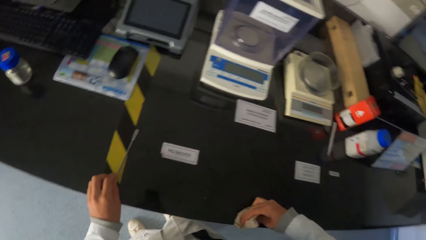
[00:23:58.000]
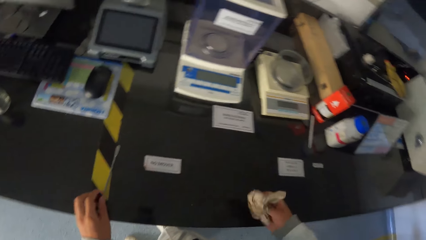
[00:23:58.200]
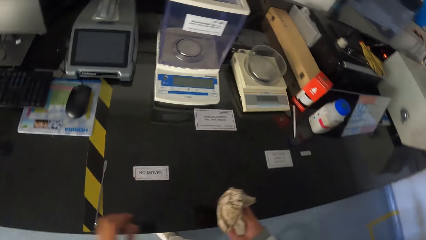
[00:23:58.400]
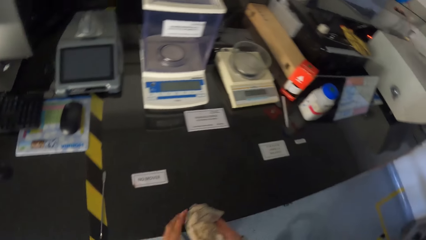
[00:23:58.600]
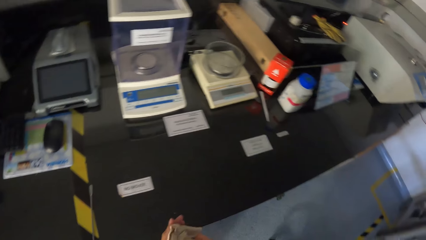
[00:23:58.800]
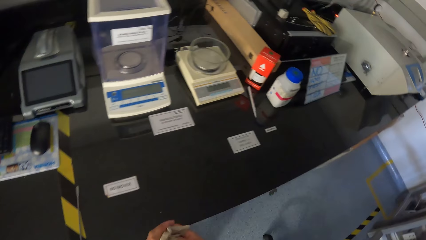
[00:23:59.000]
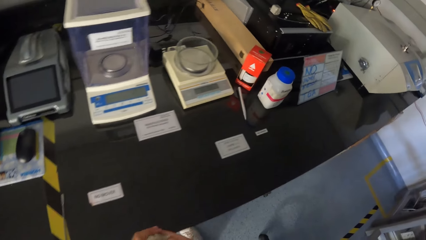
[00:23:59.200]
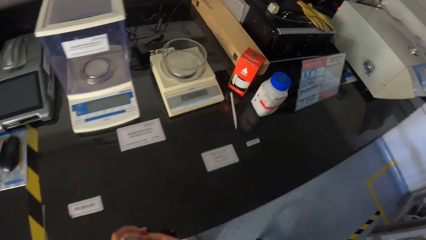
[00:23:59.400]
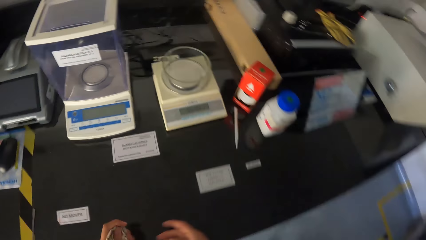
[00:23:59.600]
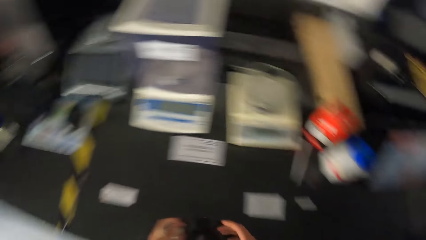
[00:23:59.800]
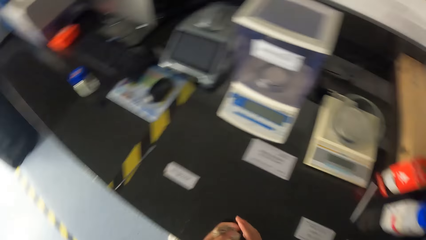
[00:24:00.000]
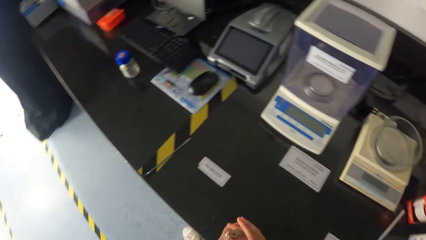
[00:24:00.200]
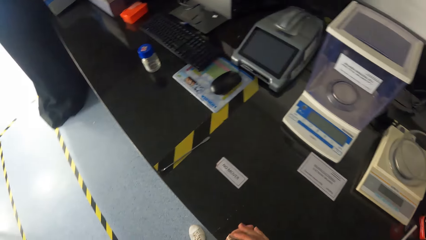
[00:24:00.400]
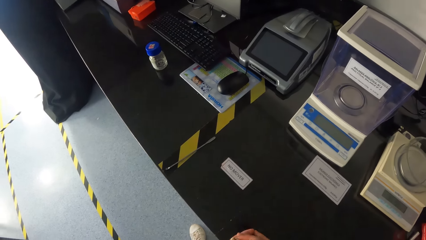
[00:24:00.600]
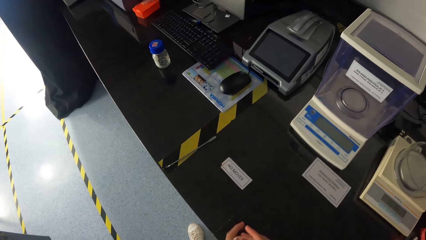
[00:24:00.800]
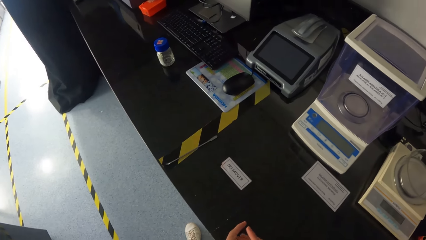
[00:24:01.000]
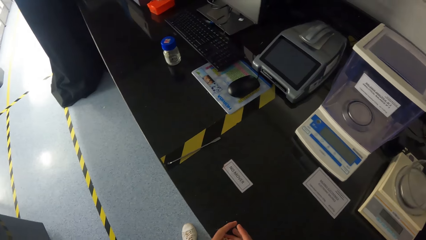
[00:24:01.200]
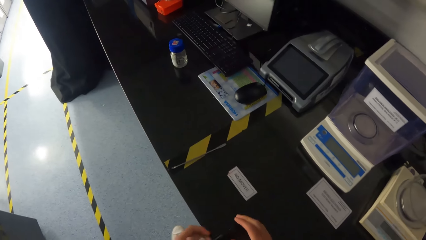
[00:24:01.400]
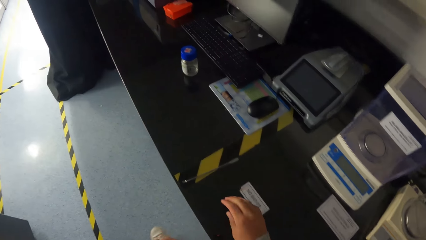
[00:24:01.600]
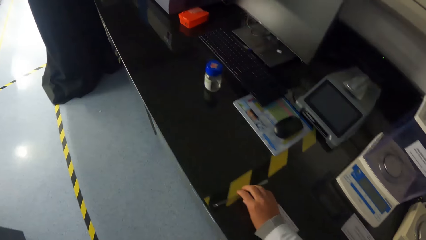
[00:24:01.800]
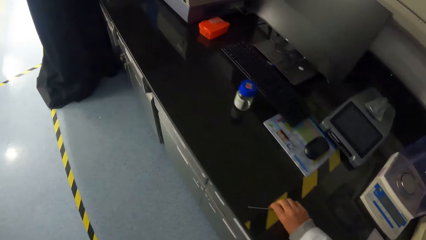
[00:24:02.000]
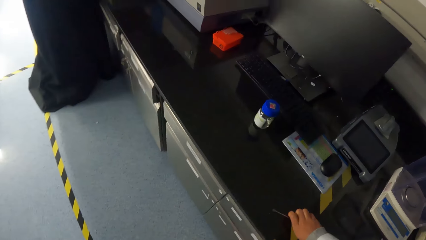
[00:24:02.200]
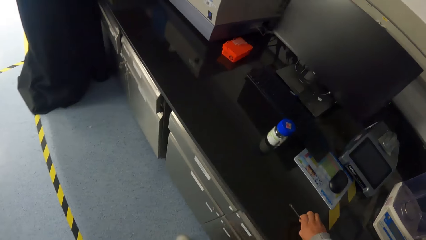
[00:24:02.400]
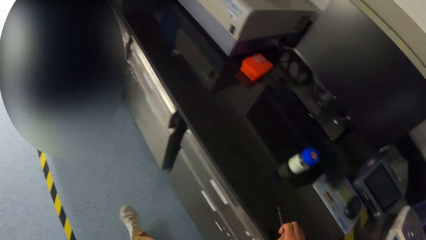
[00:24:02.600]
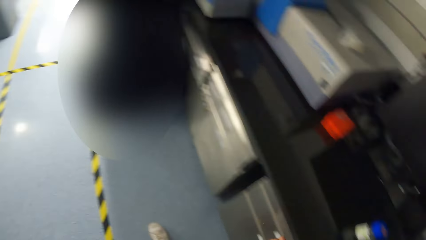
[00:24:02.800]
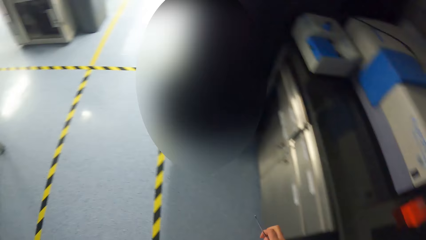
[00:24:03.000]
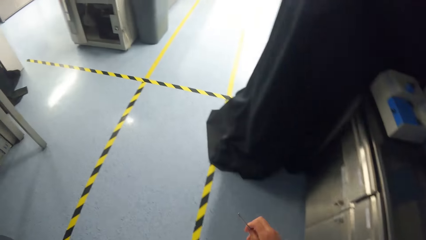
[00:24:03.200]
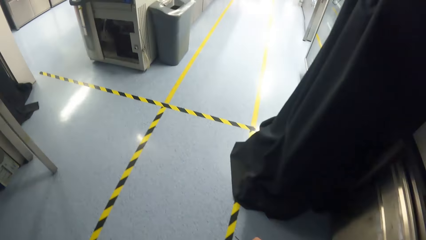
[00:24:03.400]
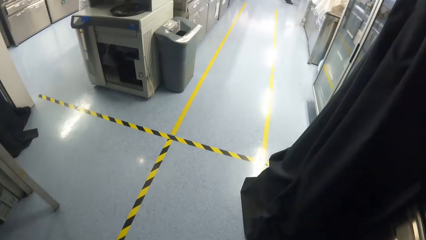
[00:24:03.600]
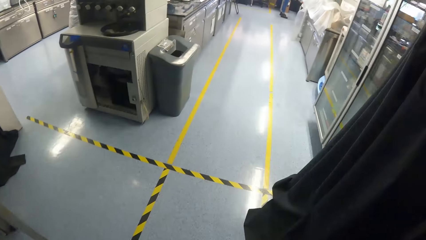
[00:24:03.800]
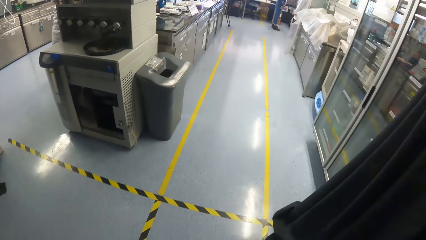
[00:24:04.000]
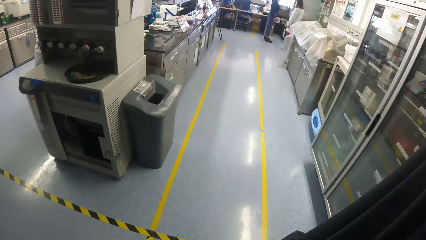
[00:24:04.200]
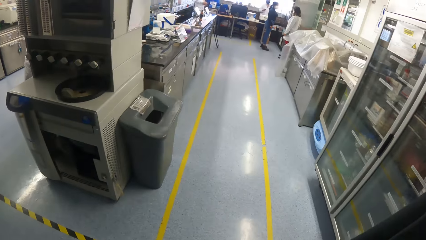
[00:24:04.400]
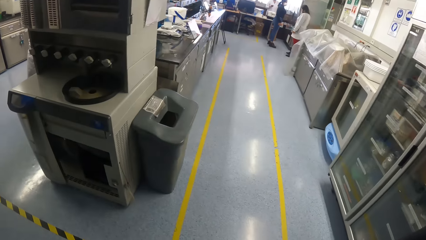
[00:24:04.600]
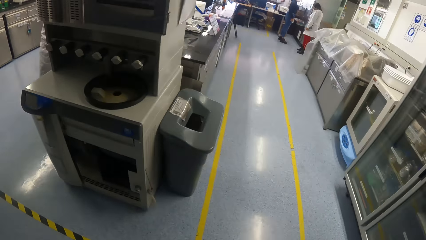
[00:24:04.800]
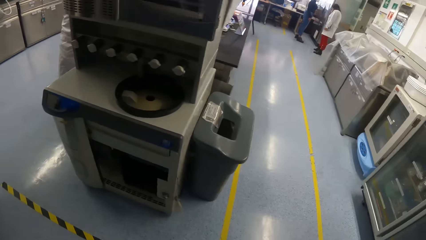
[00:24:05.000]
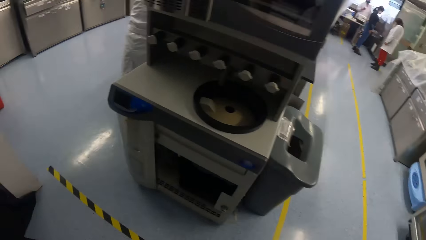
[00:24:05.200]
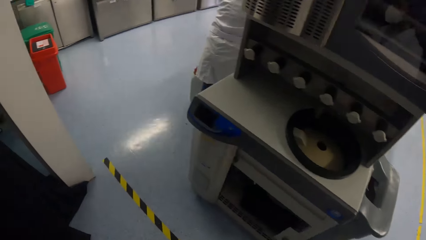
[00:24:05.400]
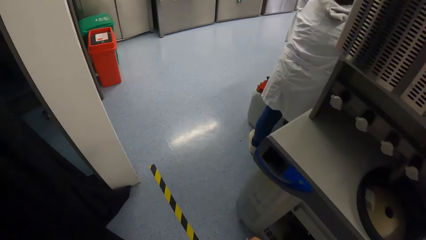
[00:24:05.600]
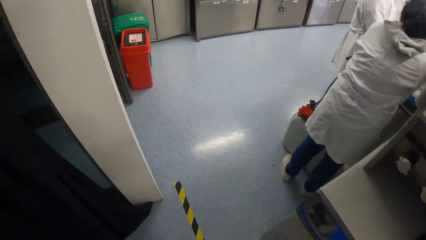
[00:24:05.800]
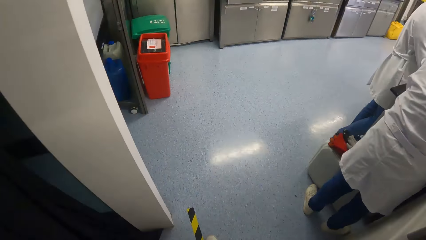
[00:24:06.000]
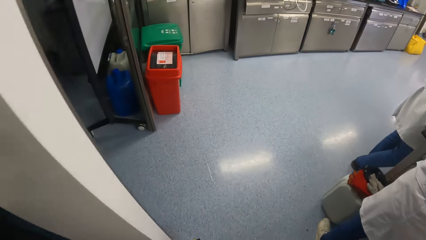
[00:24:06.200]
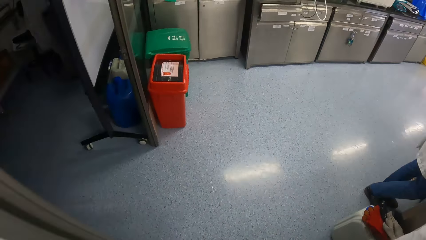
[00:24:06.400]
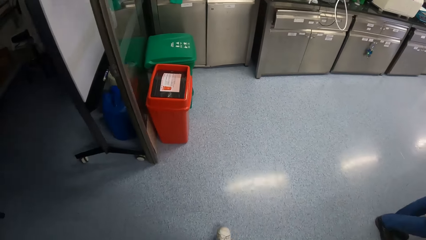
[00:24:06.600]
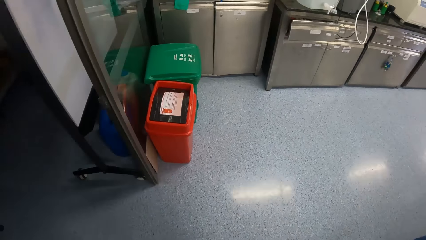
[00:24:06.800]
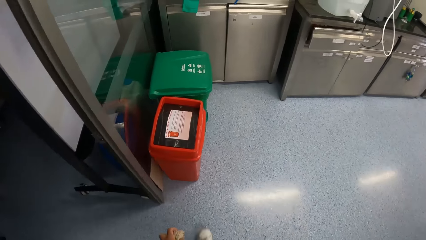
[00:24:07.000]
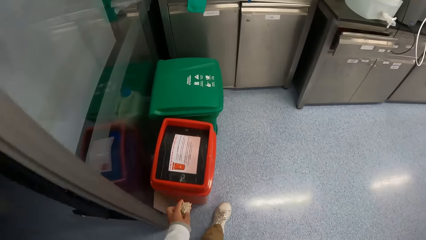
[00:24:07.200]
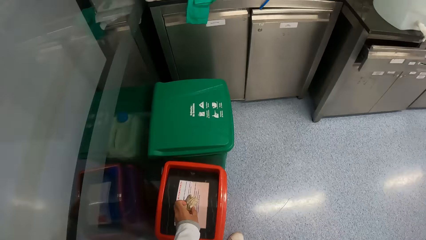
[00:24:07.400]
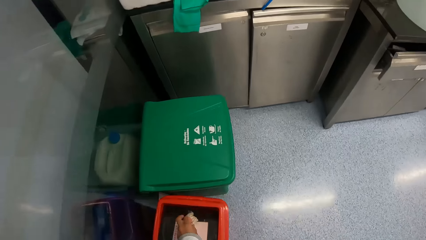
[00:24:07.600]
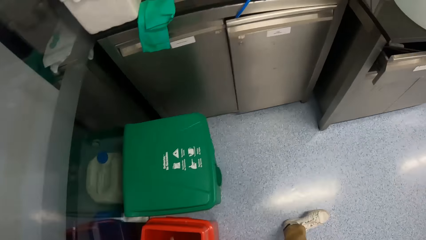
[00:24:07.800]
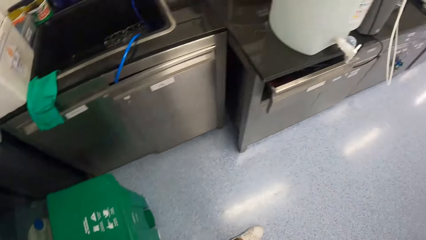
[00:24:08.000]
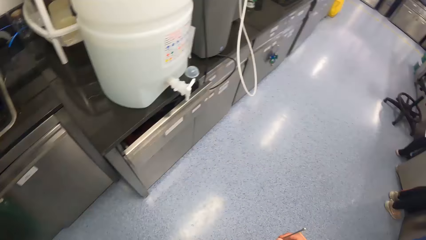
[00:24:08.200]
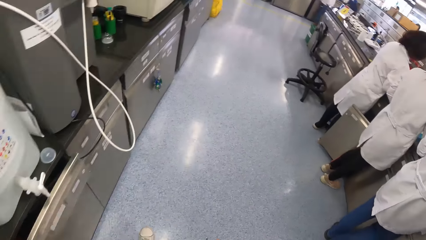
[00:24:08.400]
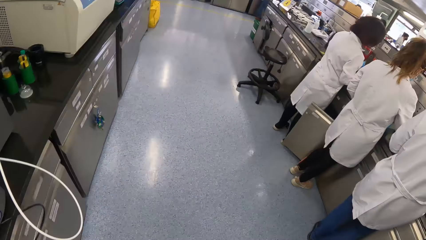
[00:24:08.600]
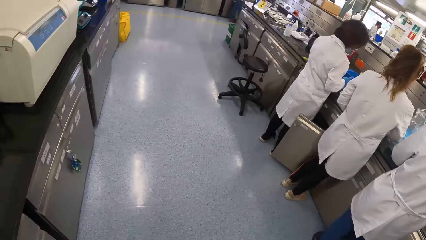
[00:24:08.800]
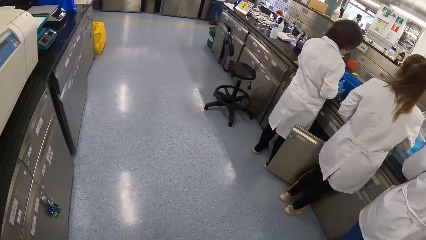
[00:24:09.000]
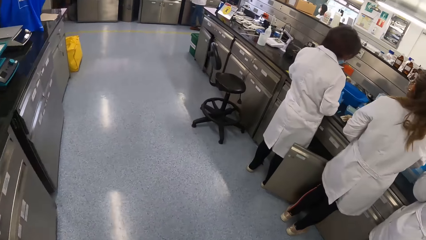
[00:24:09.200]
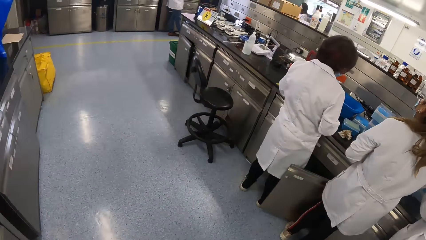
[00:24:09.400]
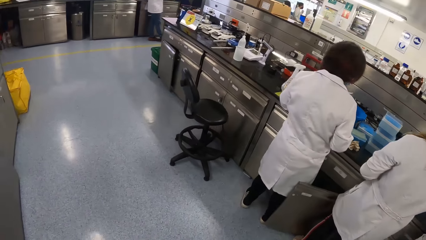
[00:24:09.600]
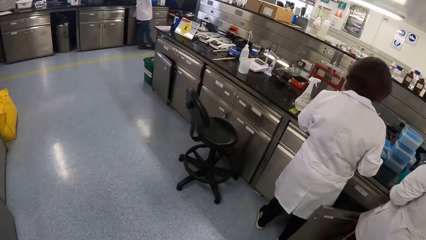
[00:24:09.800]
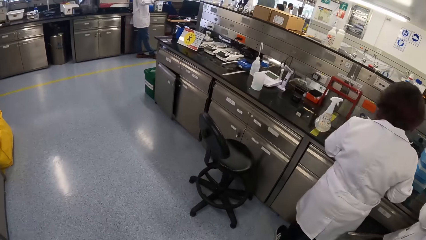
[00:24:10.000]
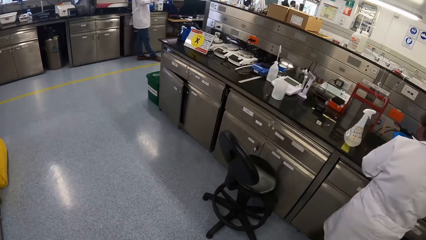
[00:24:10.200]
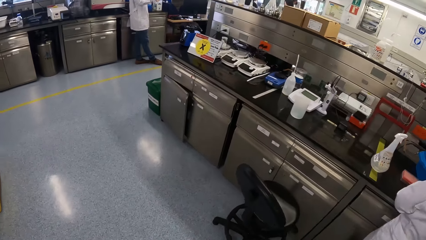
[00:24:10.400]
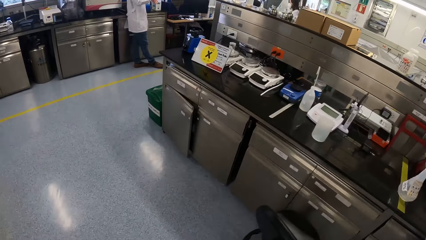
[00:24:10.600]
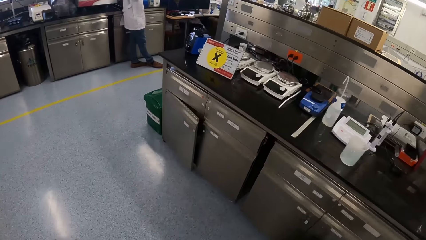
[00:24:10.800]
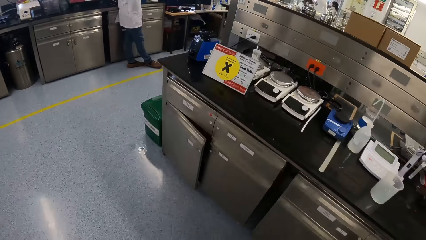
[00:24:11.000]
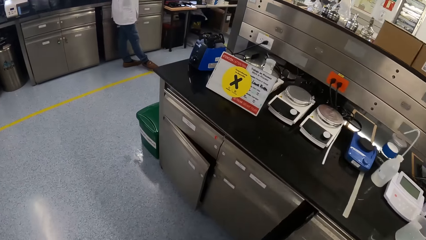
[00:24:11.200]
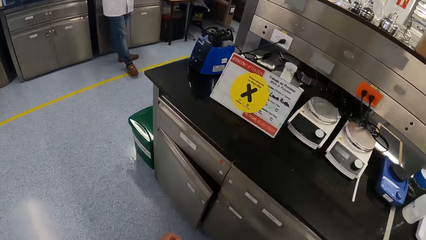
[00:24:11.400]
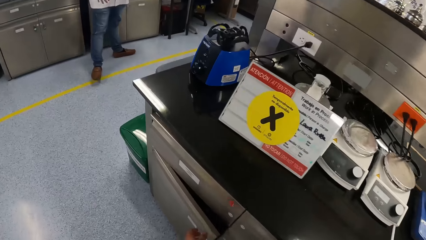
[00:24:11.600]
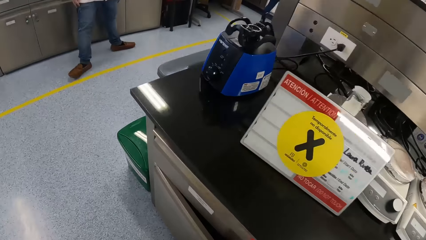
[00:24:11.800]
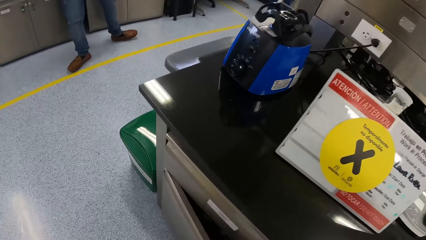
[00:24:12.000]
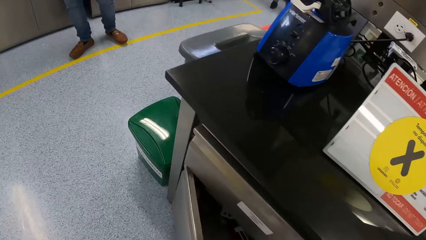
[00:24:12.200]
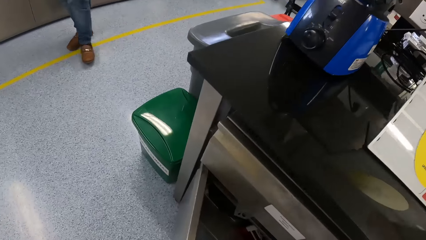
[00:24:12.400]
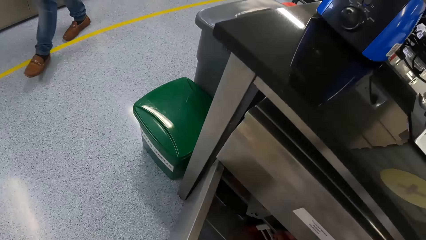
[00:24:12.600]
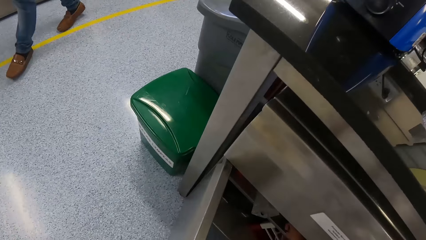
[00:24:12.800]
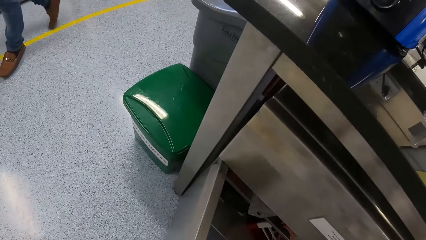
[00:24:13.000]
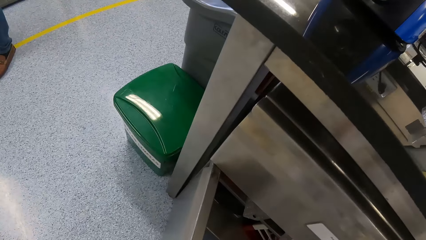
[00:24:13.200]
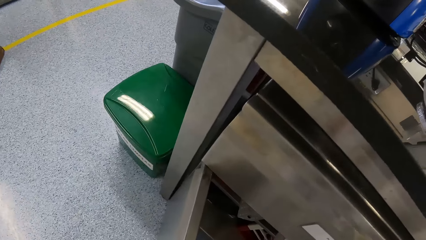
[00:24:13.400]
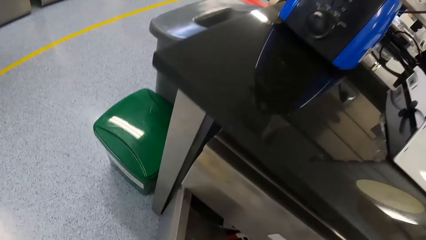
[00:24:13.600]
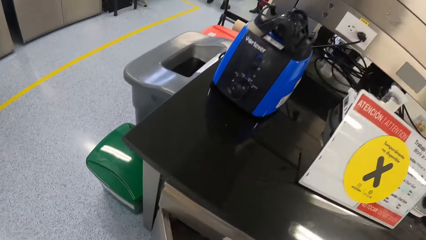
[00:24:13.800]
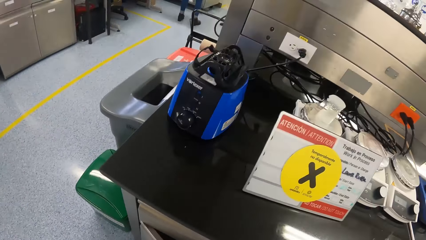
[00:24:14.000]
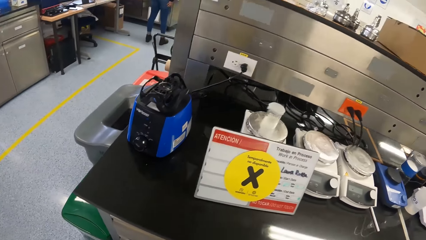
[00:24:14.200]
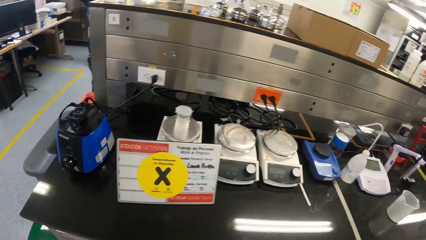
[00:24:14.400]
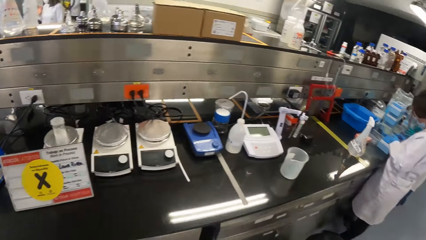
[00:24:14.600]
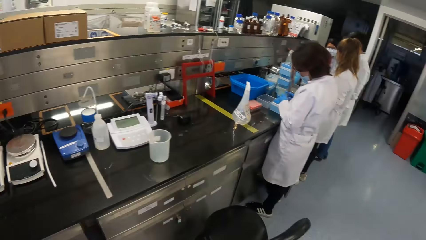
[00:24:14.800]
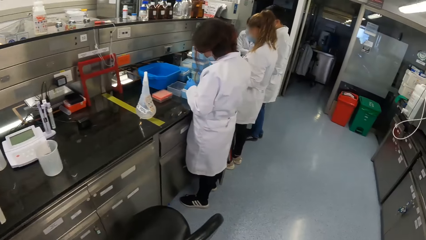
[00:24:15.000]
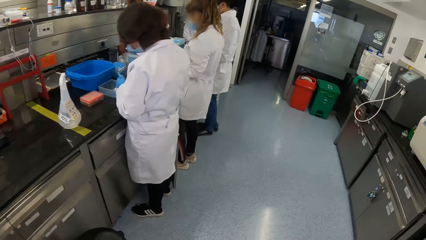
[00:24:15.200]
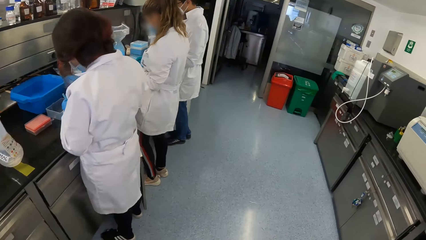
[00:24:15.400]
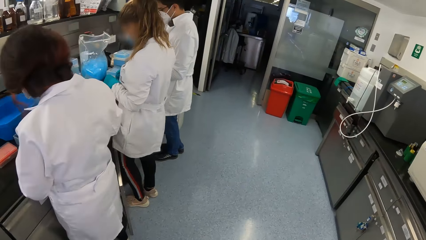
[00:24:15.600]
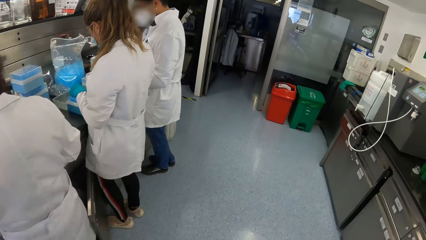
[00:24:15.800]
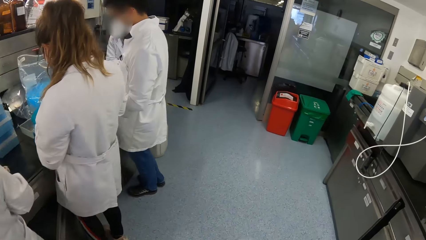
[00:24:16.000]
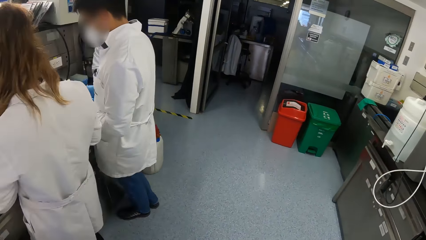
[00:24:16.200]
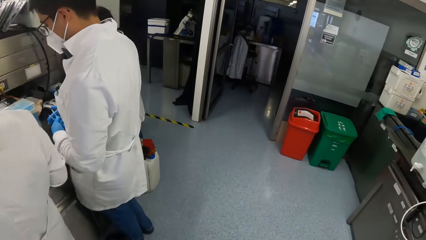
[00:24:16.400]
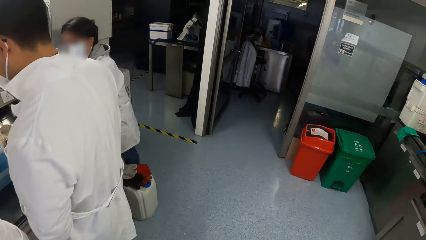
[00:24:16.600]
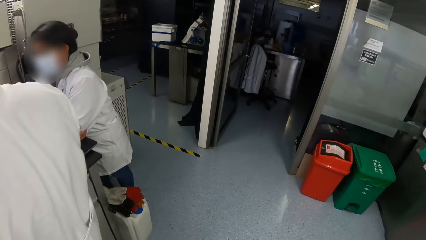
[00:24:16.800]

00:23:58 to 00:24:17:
The camera wearer passes the tissue from his right hand to his left hand. He picks up the spatula from the workbench with his right hand. He walks towards a bin. He drops the tissue in his left hand into the bin. He walks towards a base cabinet of the workbench. He opens the base cabinet or drawer with his left hand. He closes the drawer. He walks around.
